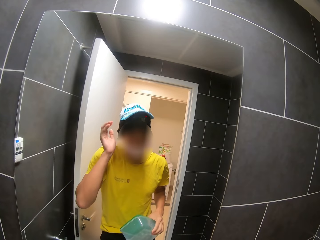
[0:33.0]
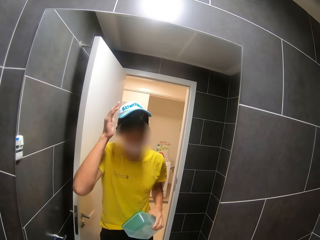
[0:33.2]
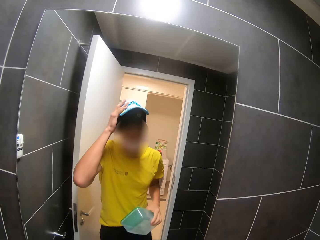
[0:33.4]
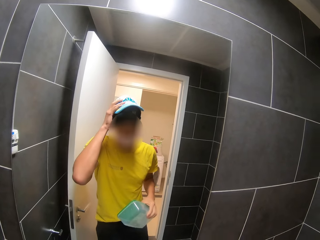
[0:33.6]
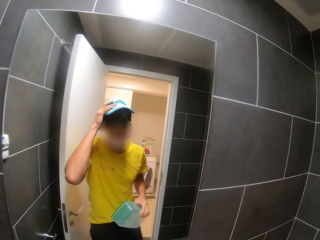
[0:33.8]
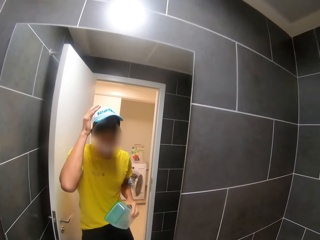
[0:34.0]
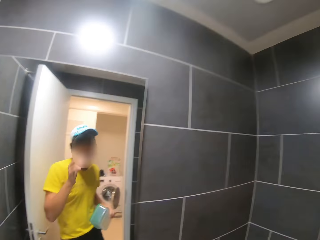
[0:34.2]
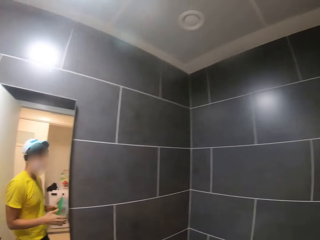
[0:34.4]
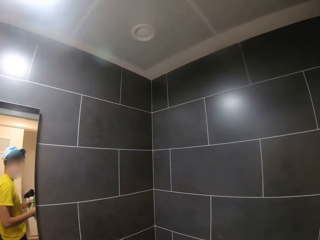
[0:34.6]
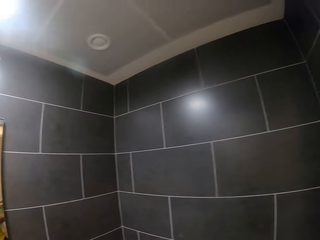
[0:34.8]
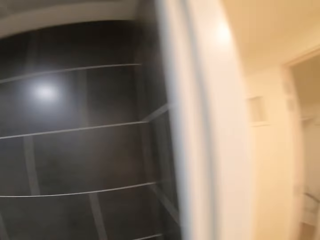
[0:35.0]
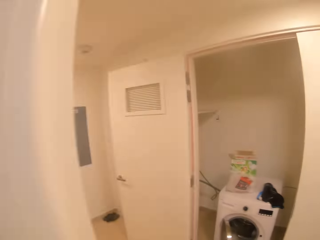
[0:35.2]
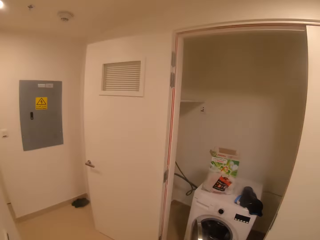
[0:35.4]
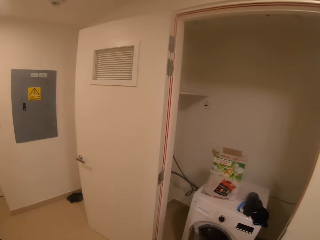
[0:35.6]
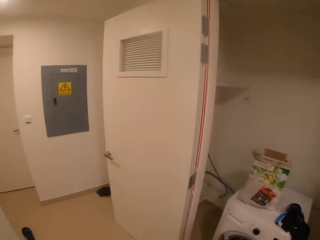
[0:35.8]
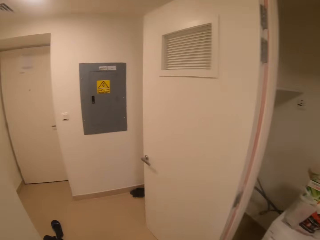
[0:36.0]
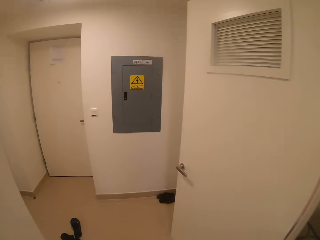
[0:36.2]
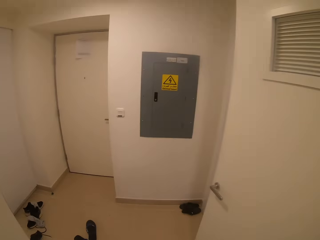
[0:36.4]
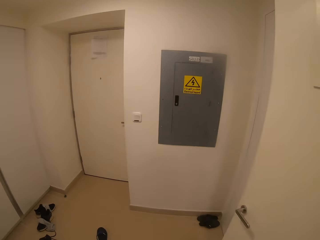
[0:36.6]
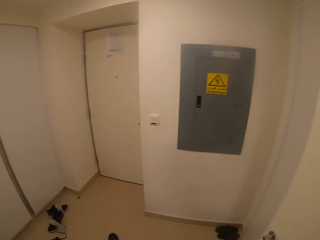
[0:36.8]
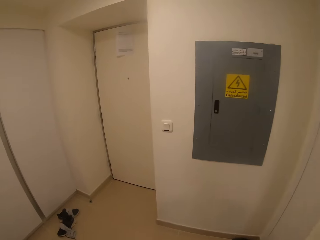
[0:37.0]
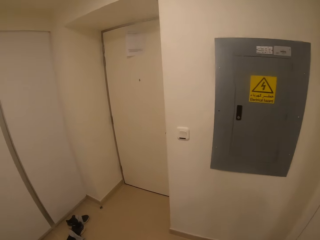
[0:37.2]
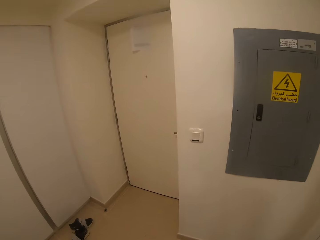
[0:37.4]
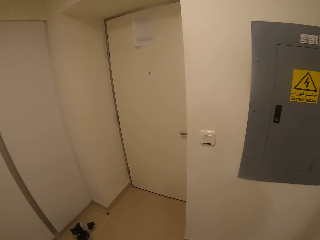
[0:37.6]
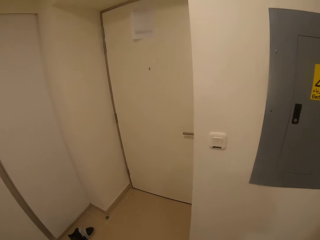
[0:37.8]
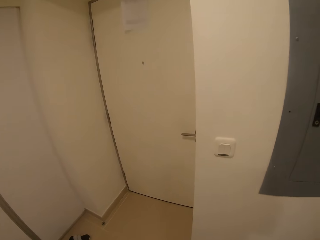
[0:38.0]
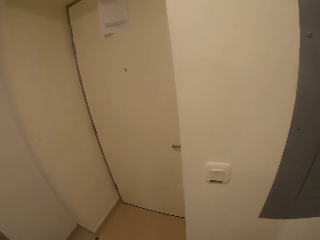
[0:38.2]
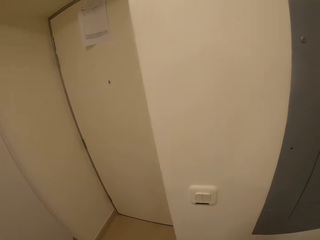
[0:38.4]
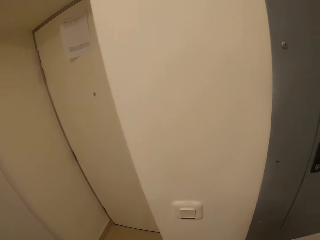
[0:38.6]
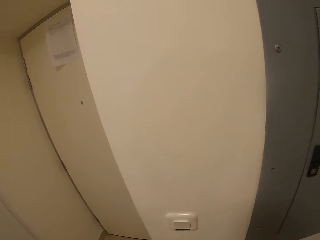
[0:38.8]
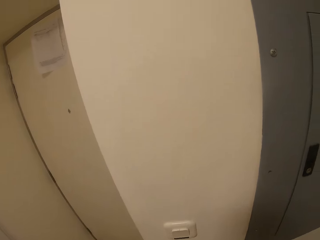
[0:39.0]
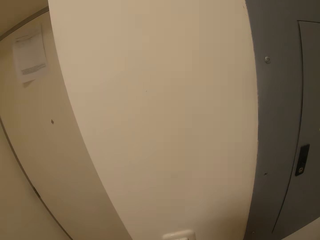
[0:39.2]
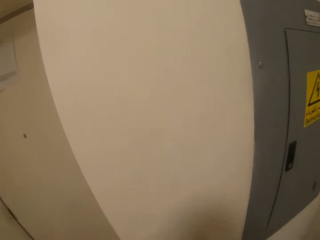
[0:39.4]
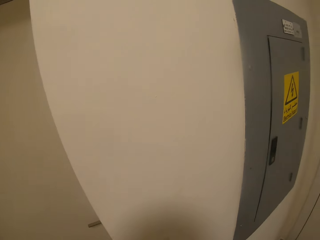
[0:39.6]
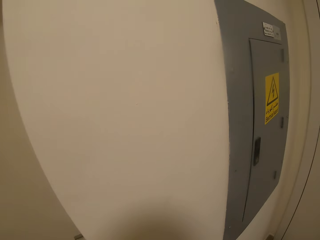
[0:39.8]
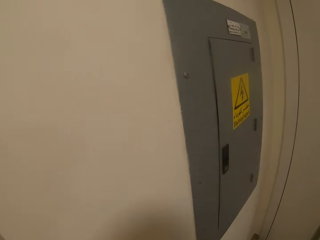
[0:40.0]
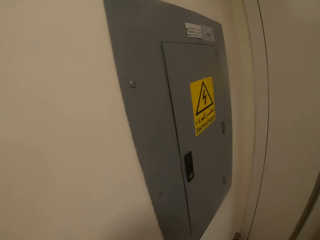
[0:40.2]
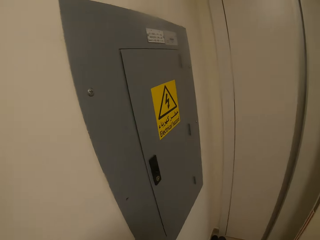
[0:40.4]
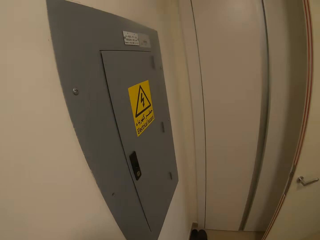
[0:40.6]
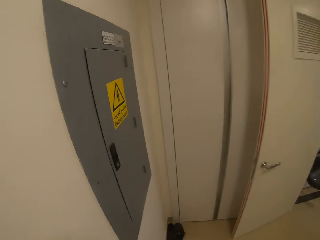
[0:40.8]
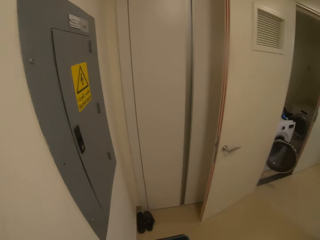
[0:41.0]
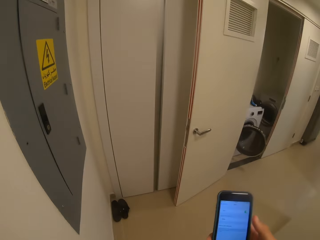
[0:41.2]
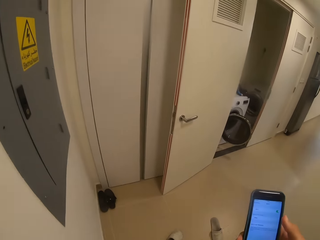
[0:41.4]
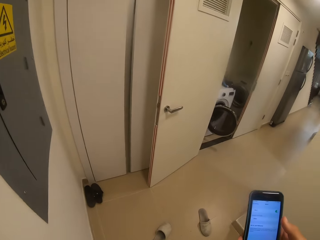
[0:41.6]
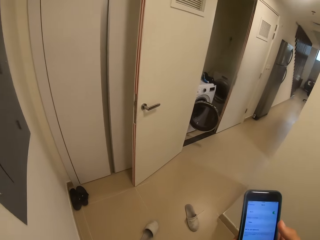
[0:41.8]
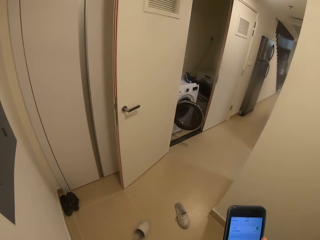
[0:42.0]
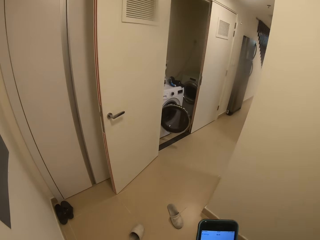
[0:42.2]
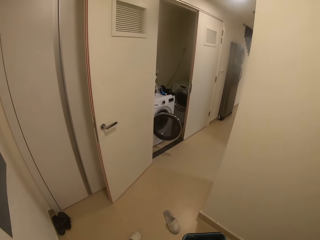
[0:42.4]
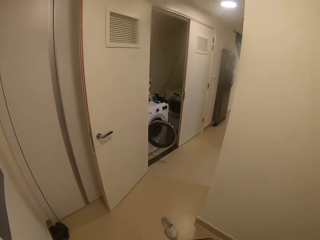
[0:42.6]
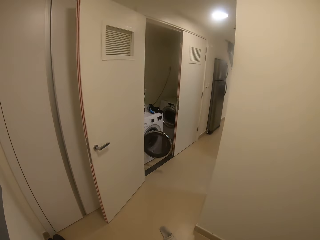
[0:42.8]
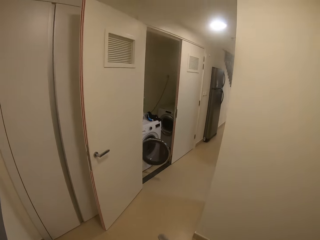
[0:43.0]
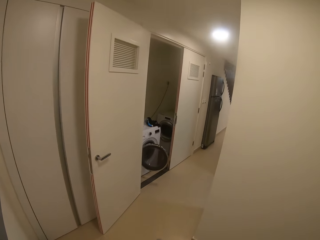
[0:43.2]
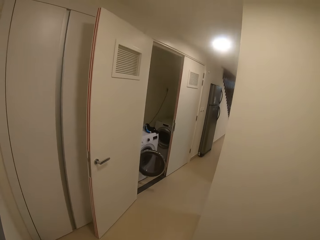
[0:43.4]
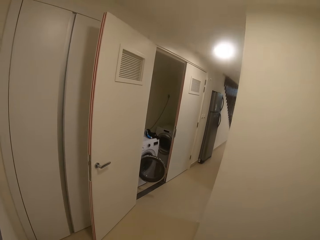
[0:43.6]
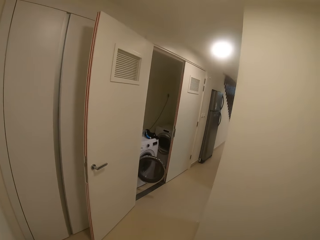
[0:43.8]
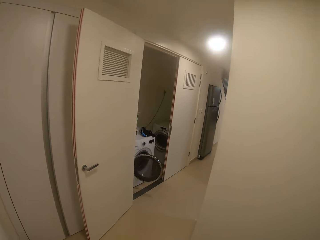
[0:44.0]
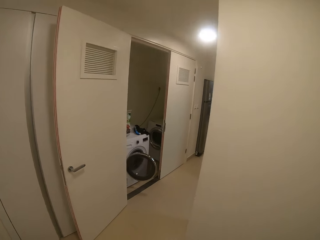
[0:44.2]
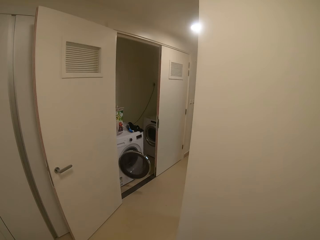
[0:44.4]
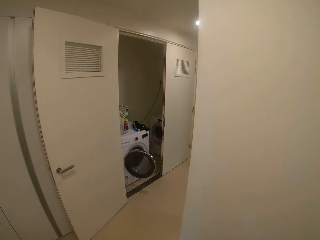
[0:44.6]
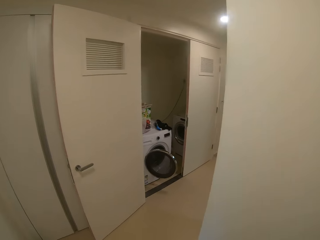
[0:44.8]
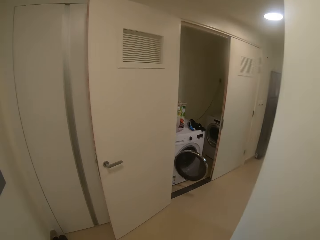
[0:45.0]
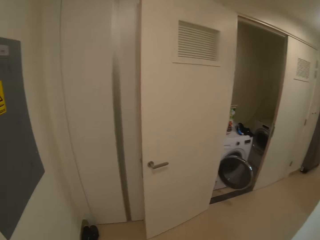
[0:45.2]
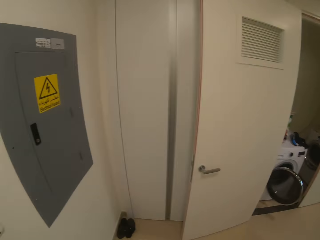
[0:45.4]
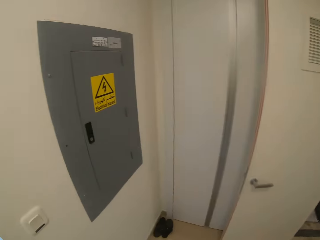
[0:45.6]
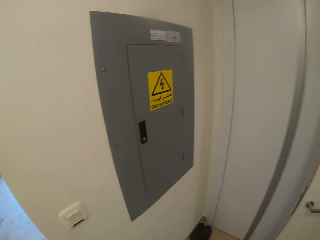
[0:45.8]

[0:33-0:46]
The camera wearer walks across the house. They use their phone. They look at the phone.

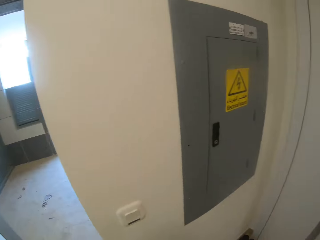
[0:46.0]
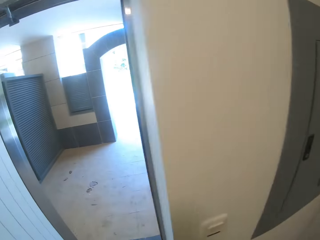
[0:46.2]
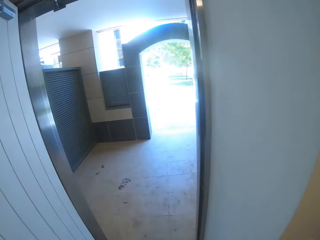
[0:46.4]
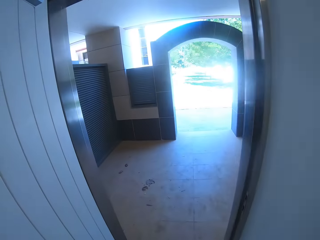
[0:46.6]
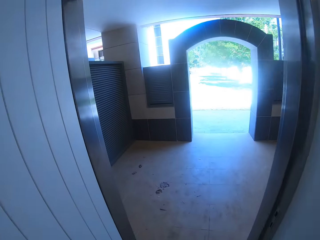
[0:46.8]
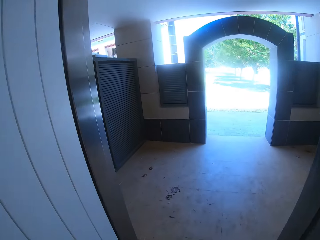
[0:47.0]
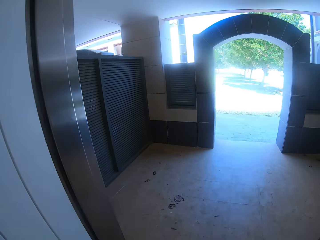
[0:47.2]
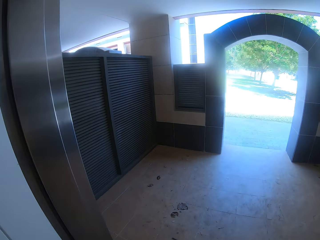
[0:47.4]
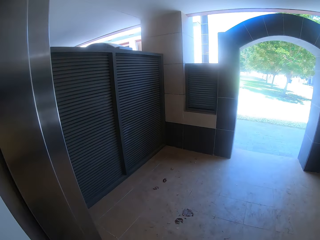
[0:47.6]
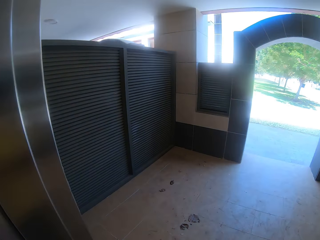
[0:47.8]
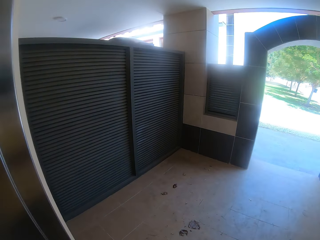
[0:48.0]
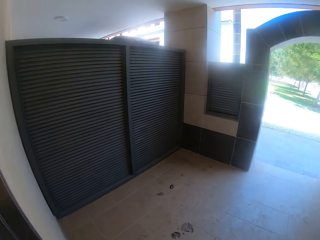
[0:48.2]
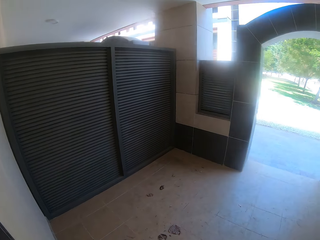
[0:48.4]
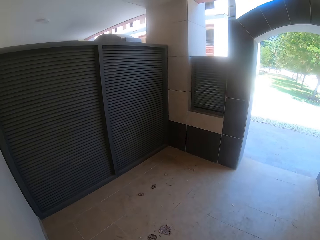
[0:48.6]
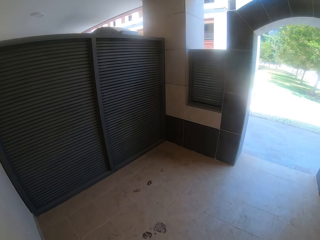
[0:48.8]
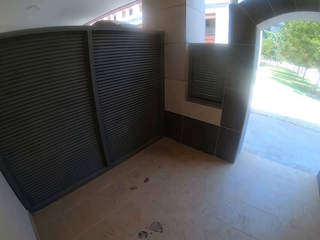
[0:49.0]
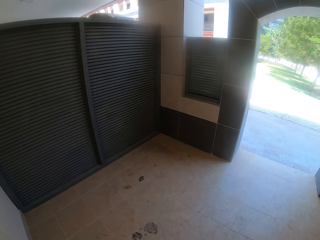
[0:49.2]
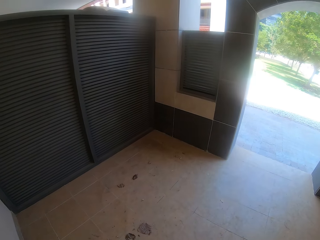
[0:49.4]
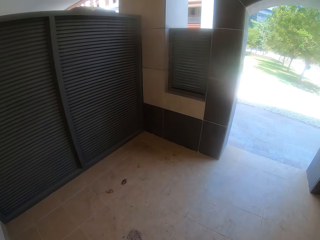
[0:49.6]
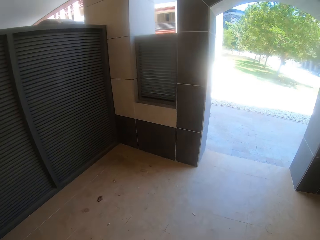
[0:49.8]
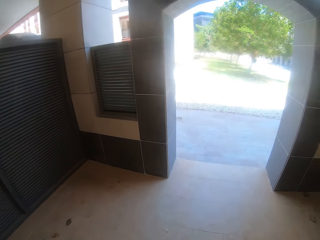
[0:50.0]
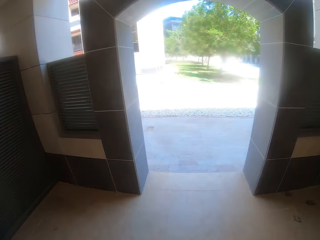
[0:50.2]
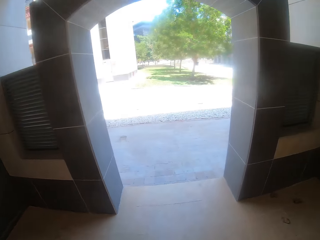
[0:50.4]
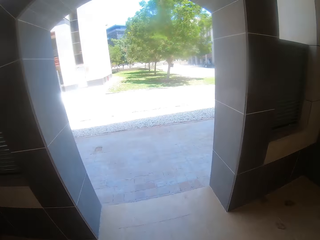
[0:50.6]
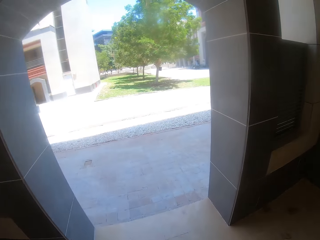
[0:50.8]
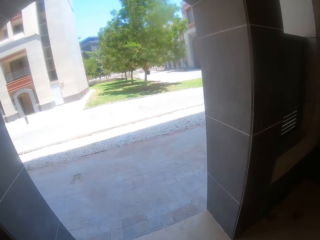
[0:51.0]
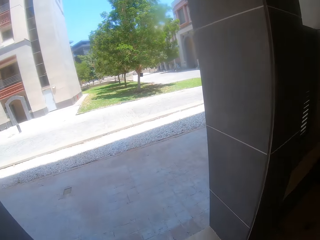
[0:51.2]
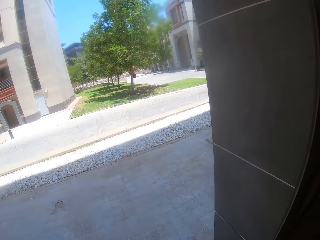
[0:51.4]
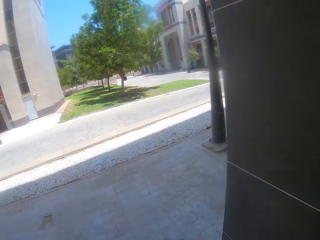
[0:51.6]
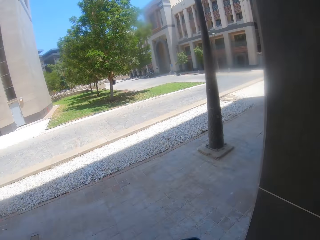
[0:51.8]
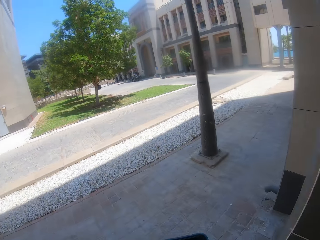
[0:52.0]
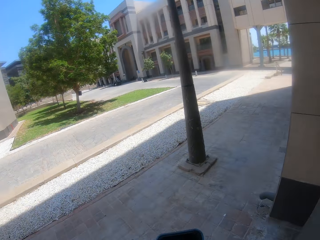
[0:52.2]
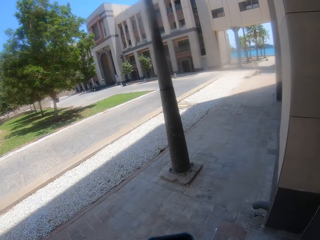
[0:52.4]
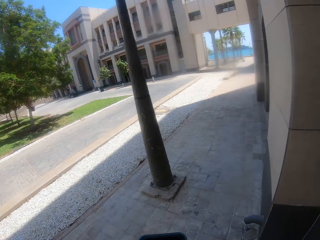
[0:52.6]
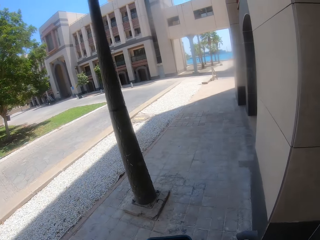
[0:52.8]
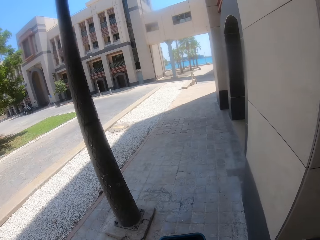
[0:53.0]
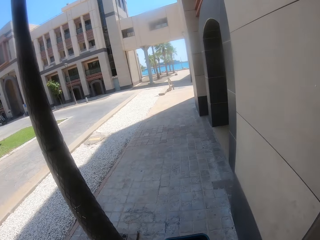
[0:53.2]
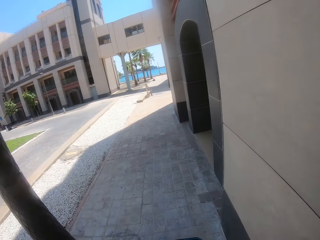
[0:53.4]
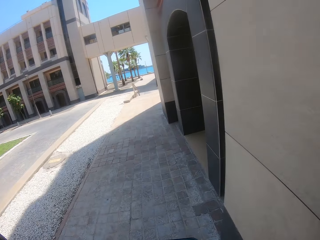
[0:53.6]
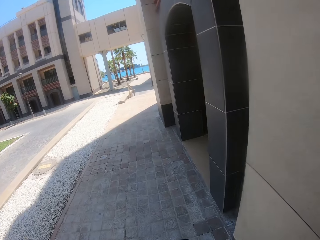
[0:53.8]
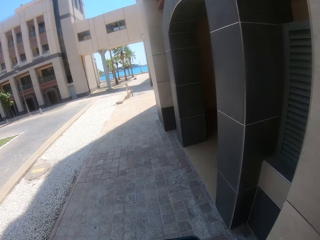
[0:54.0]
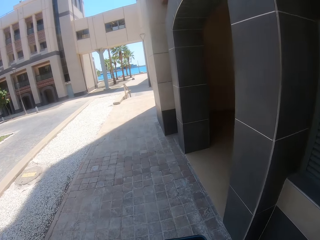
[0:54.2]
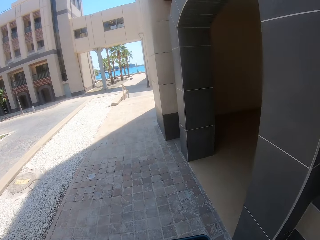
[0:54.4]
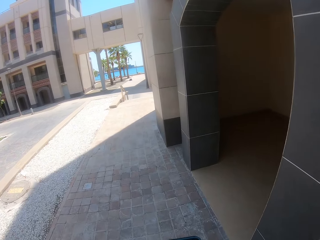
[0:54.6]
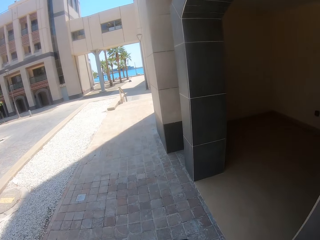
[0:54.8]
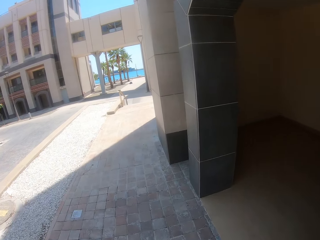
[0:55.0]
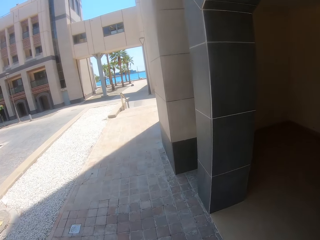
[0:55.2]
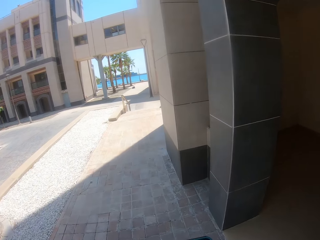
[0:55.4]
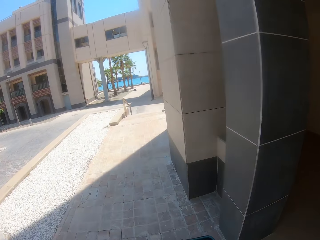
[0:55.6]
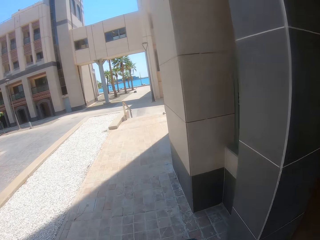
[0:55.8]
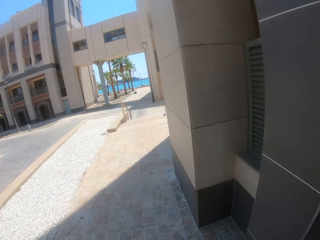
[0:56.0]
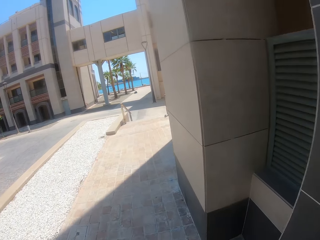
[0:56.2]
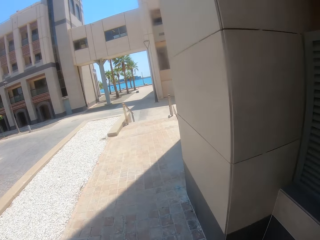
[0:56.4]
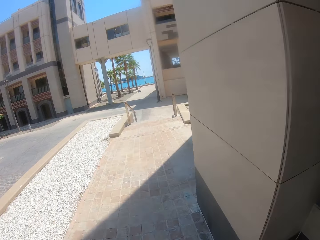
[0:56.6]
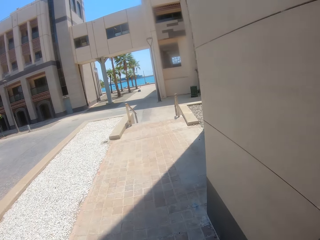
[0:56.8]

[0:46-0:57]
The camera wearer walks around the house. They walk around the compound.
